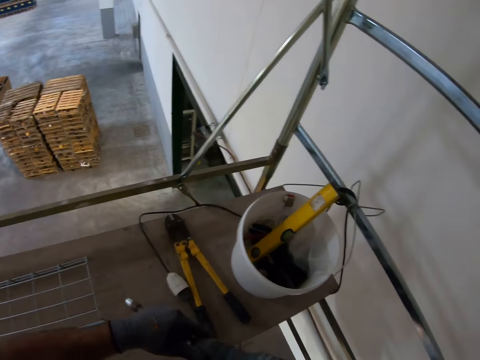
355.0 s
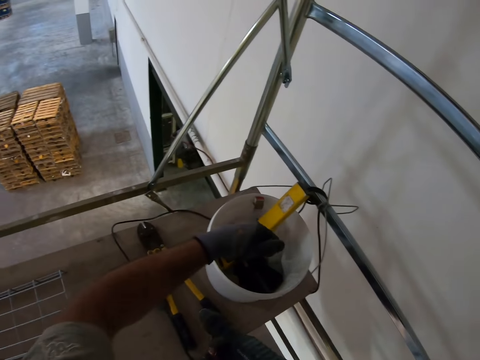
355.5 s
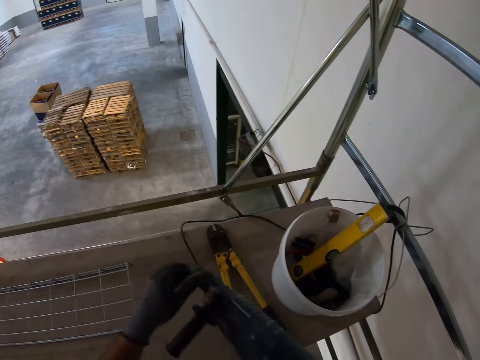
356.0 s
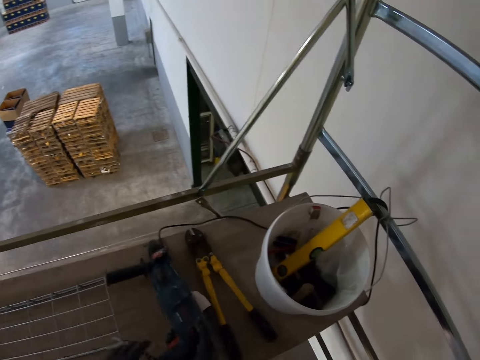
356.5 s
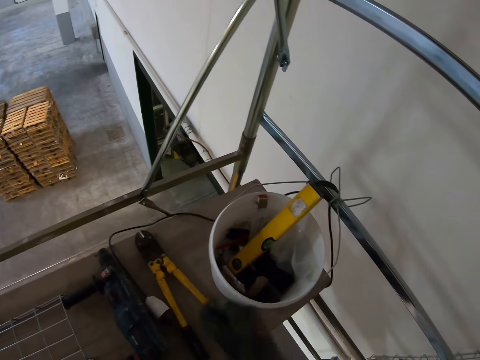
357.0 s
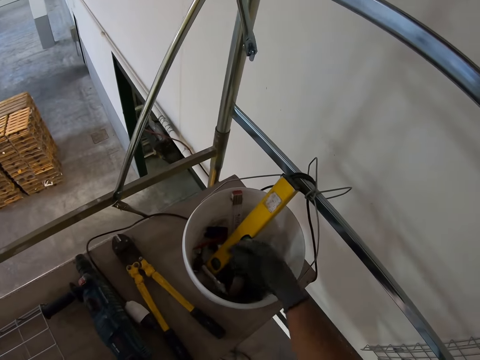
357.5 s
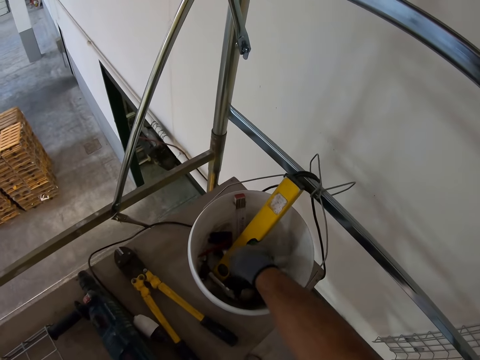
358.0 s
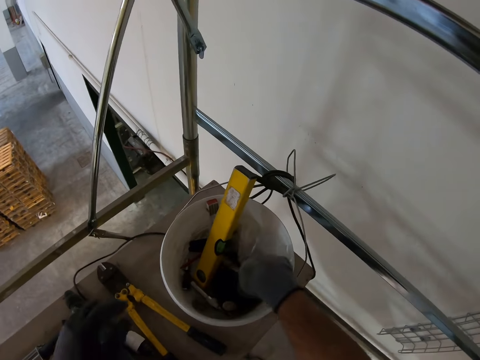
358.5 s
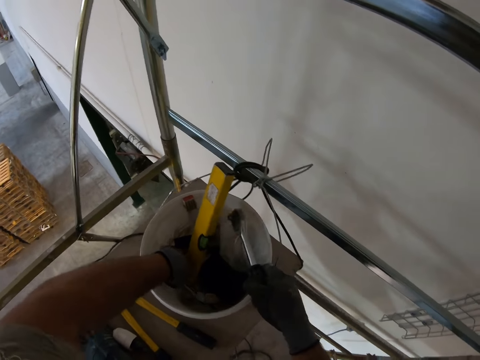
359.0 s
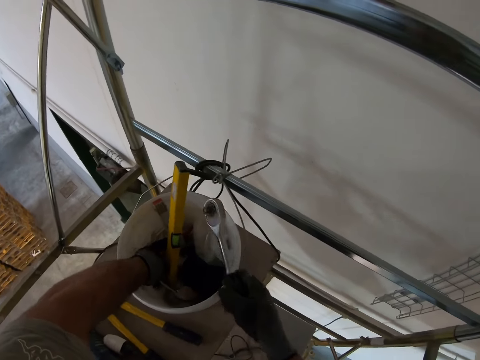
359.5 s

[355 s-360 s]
The camera wearer detaches the twist drill or bolt bit from the drill. They place the bolt bit into the bucket. They place the drill on the board. They pick up the torque wrench.

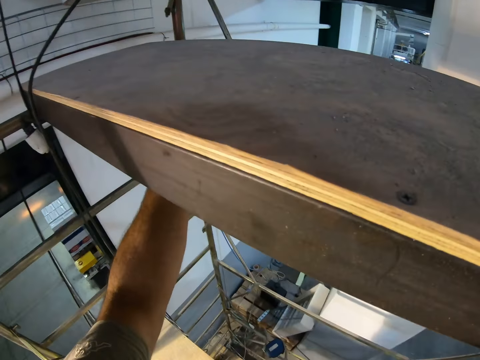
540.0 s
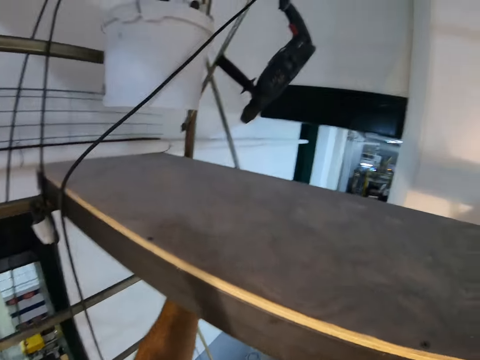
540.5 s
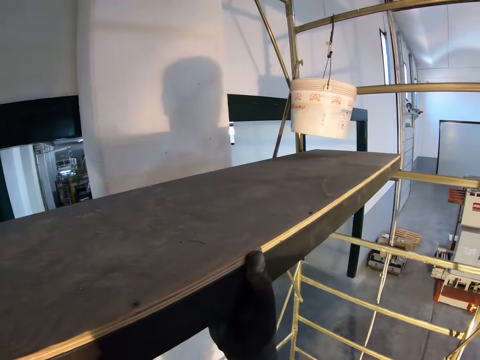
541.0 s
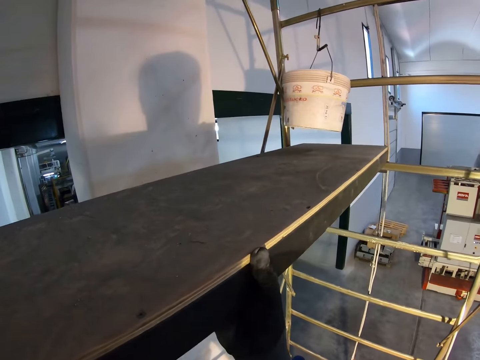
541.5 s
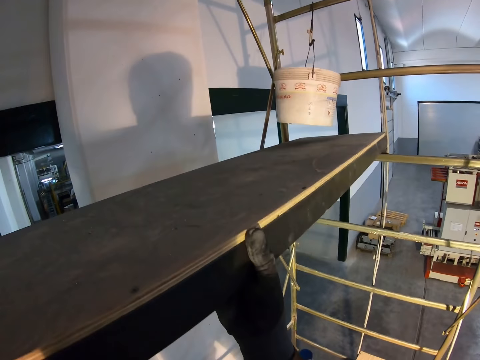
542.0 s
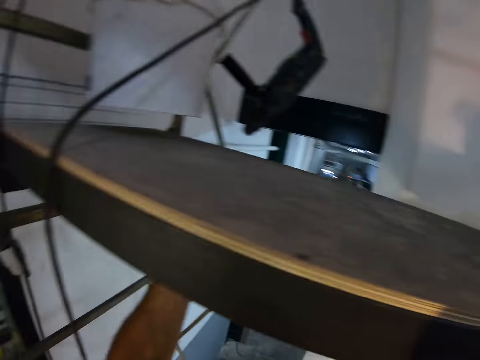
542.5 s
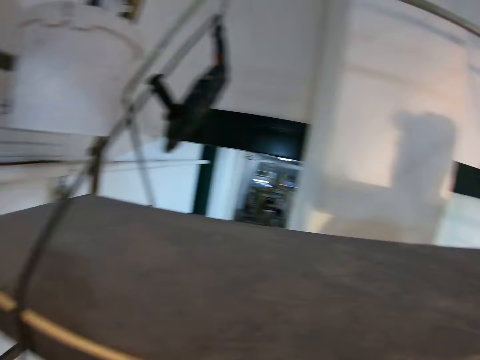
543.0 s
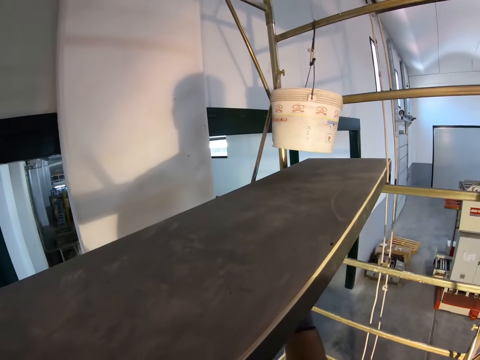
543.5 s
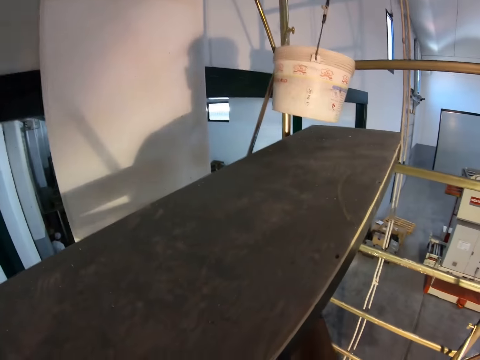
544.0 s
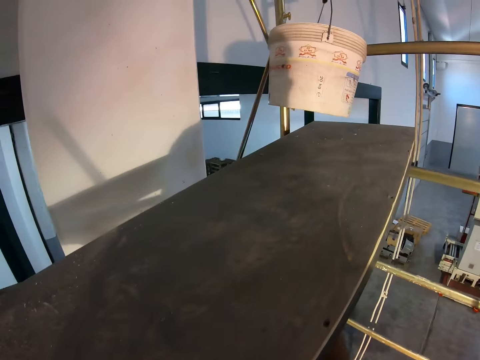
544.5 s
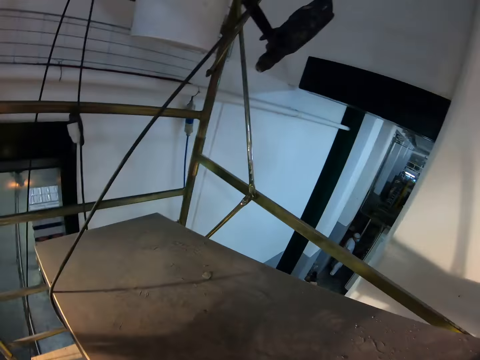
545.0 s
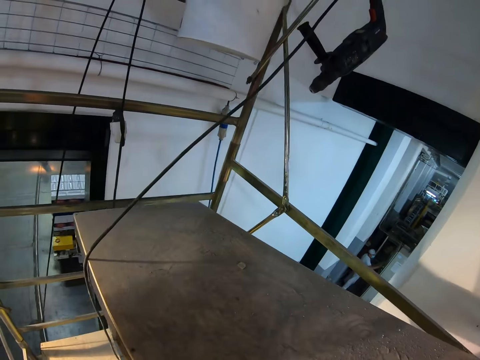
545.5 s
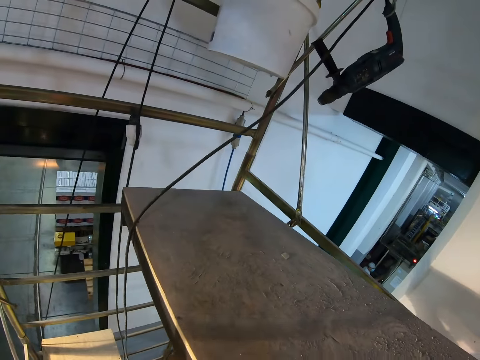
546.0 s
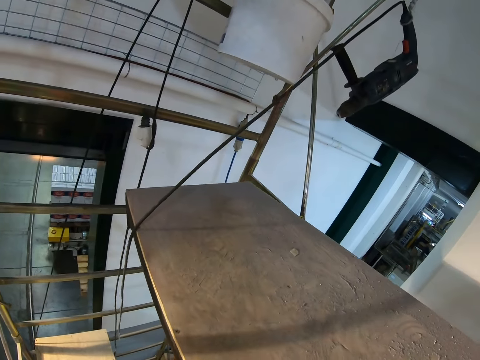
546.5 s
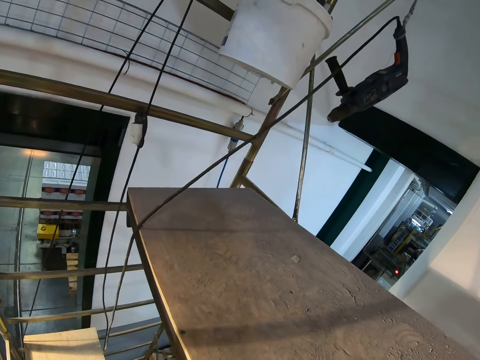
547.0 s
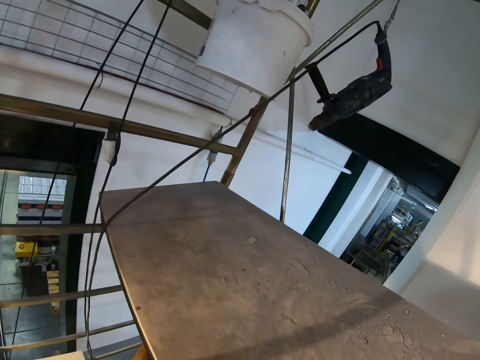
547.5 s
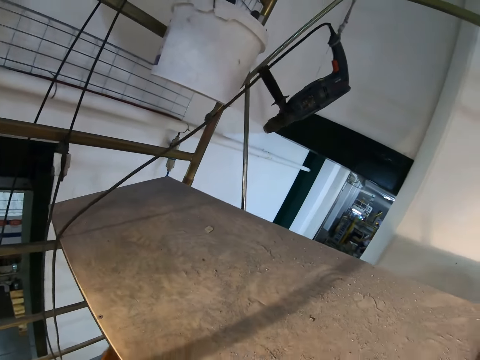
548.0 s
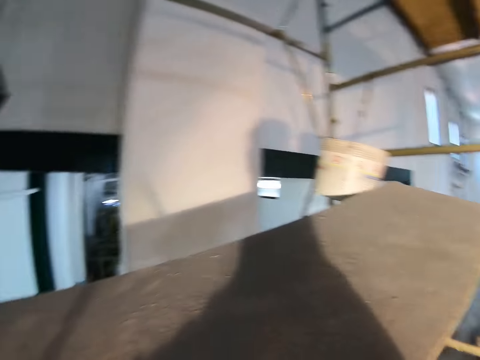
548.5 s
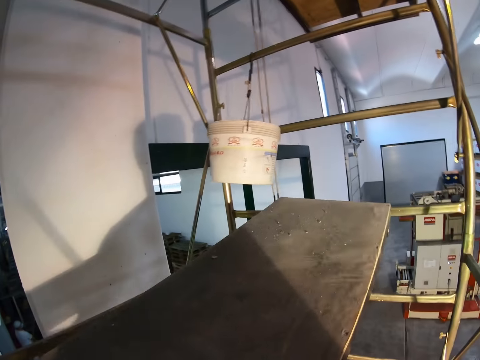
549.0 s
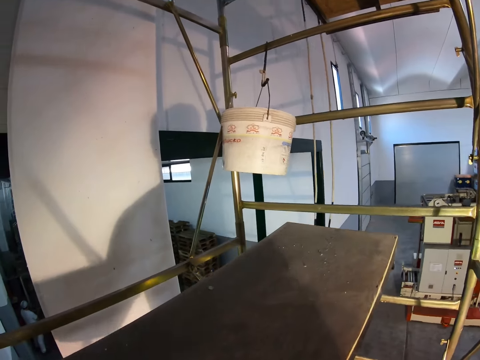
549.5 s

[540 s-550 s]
The camera wearer removes the board.

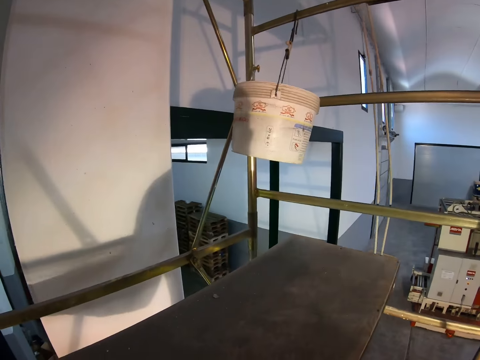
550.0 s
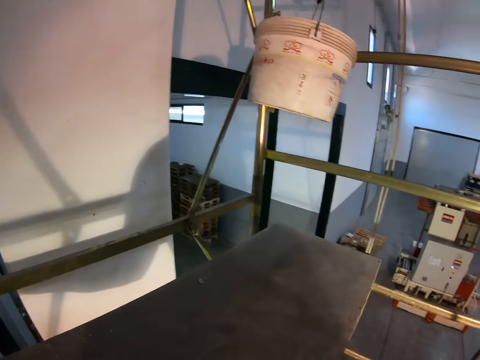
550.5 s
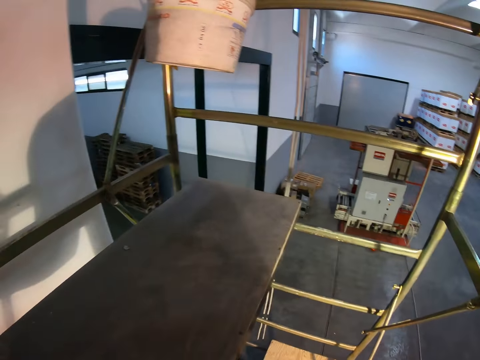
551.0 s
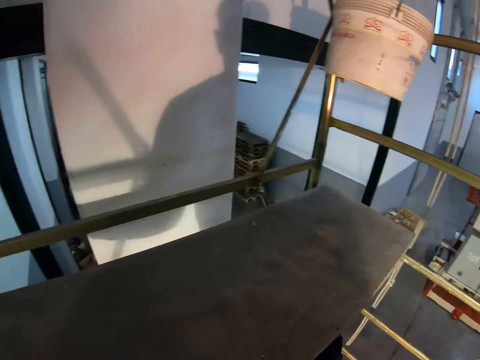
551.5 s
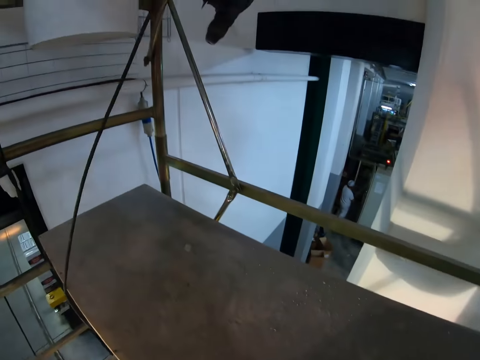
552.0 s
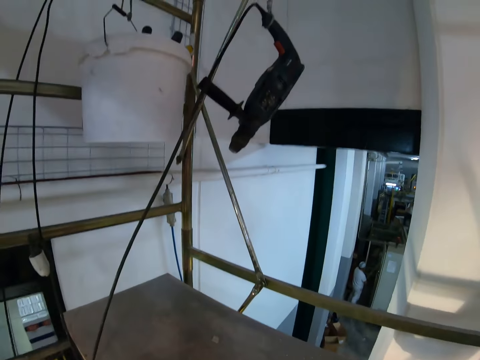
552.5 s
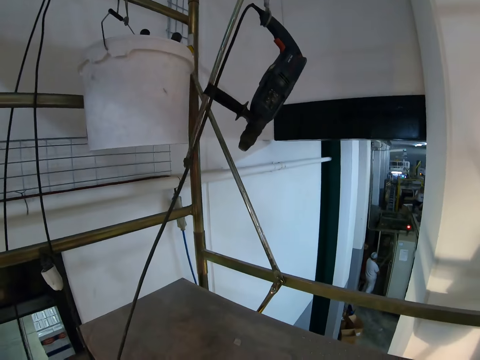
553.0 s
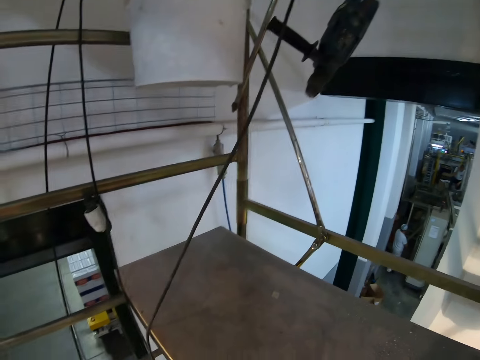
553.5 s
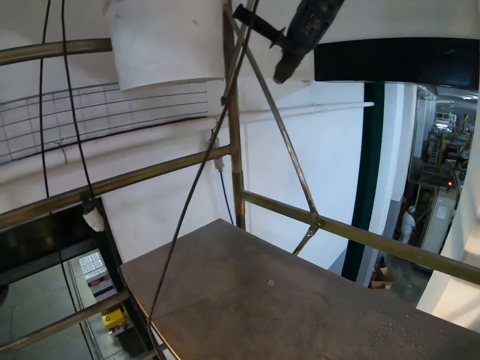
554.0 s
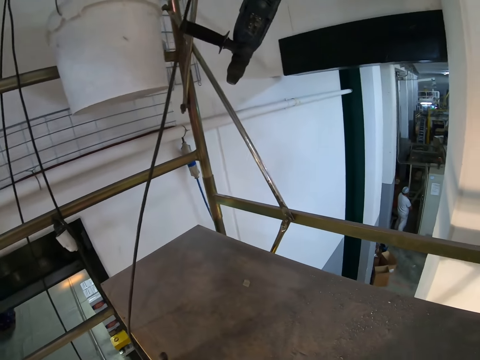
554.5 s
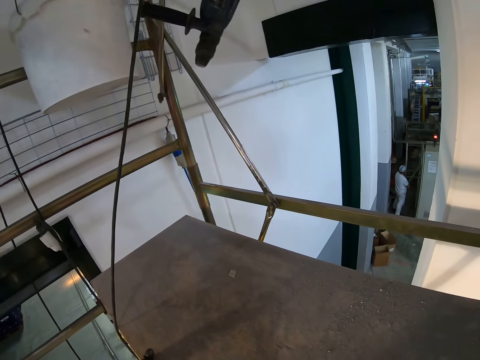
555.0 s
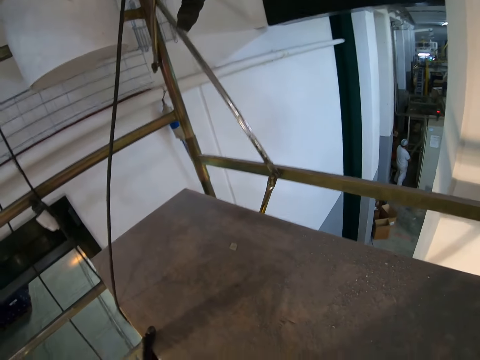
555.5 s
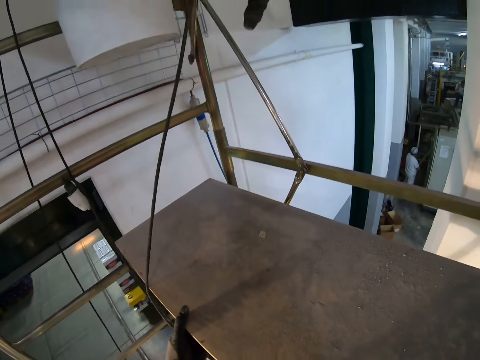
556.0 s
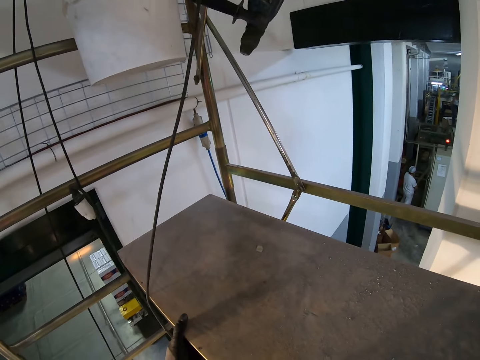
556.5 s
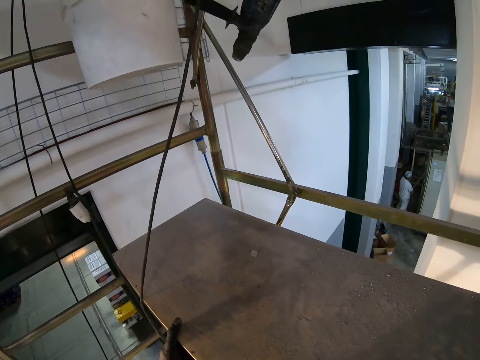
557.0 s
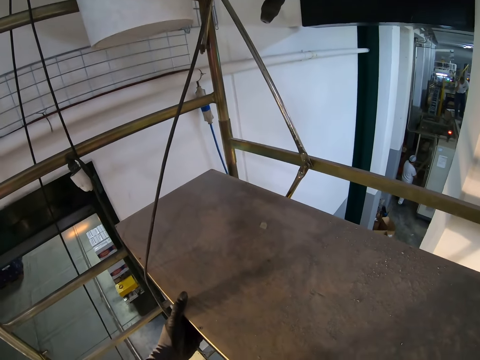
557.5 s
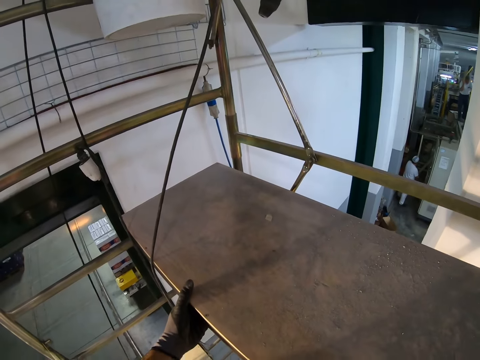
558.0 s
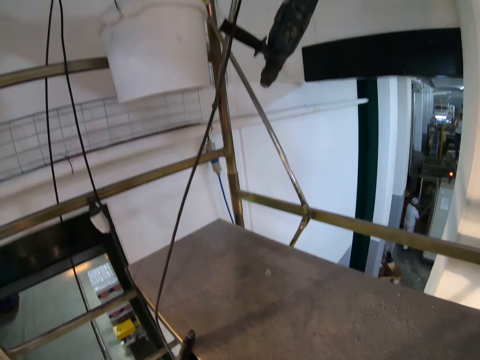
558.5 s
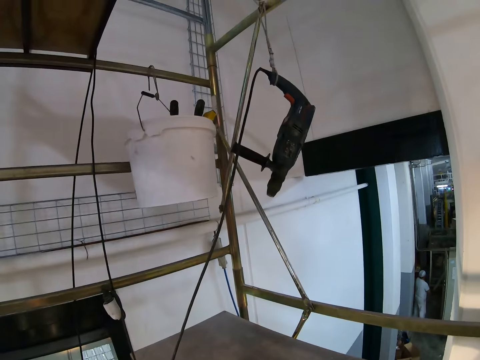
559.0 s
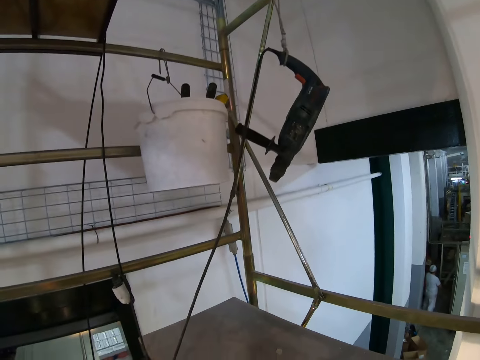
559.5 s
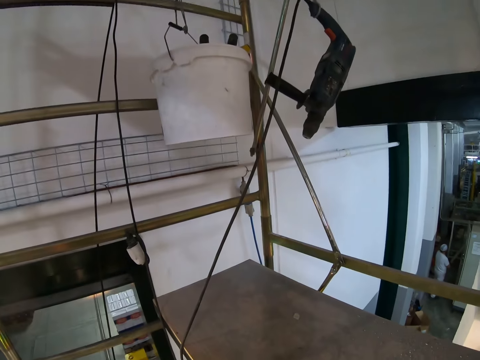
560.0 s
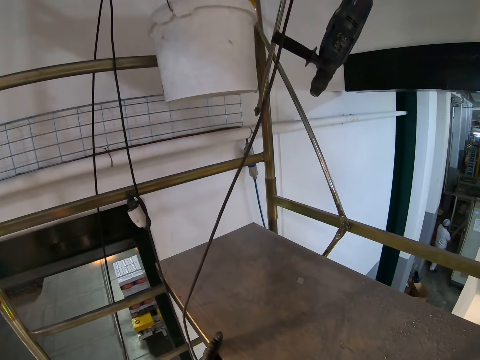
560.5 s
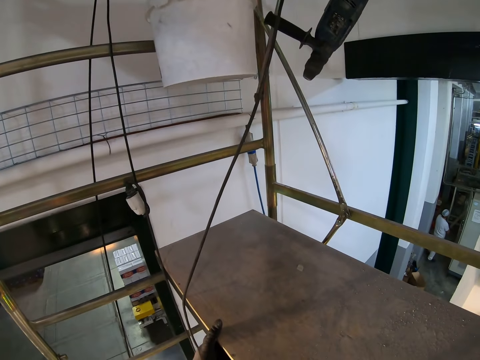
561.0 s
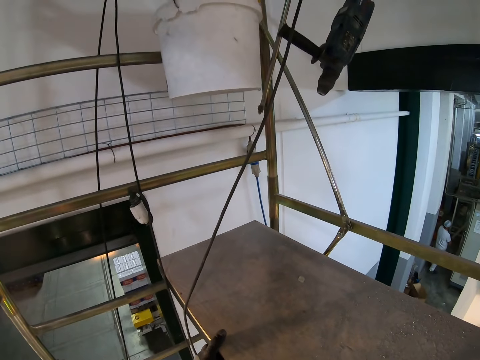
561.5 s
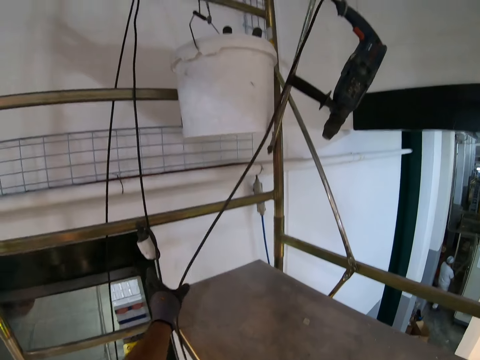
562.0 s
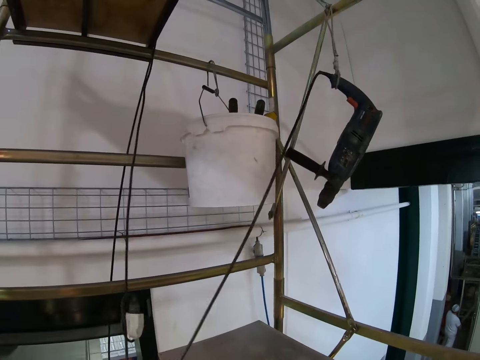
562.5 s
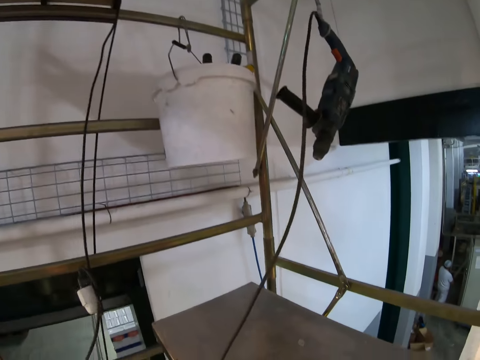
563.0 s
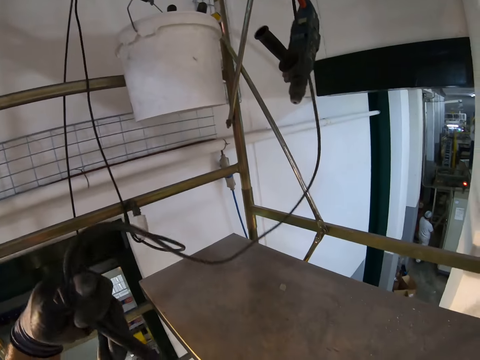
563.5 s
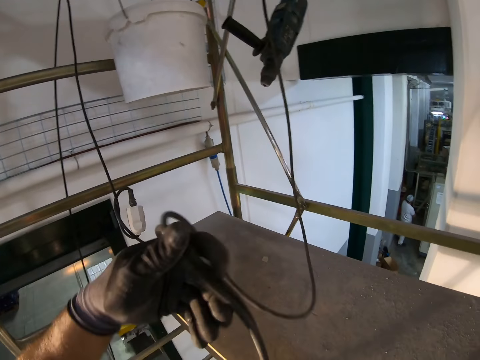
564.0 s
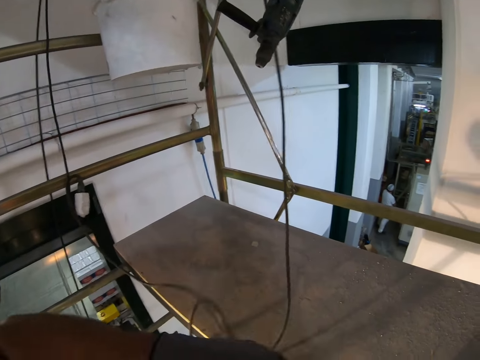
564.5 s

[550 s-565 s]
The camera wearer places the board on the scaffold. They look around. They look at the drilling machine.
